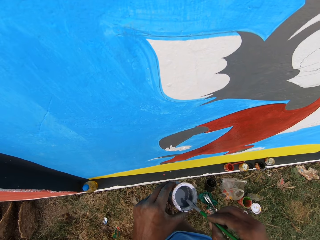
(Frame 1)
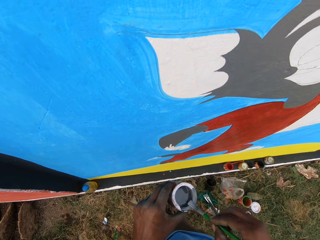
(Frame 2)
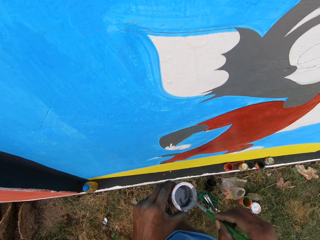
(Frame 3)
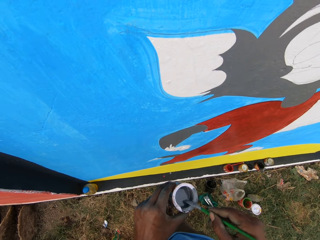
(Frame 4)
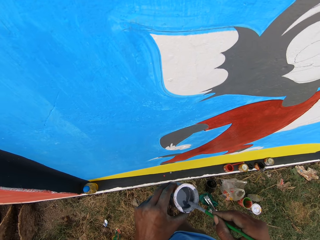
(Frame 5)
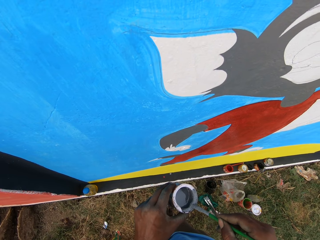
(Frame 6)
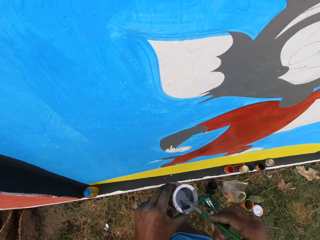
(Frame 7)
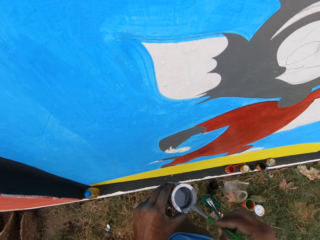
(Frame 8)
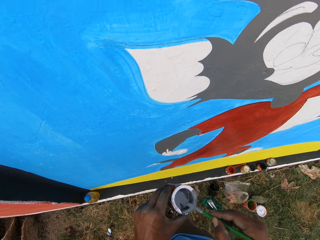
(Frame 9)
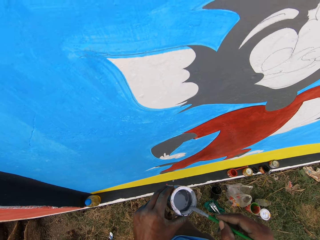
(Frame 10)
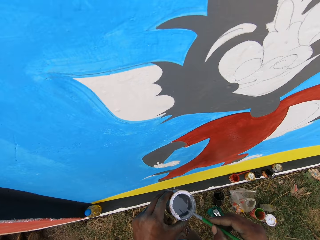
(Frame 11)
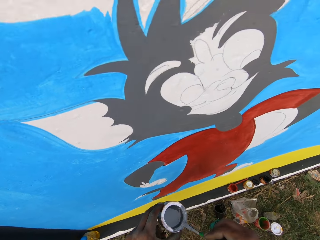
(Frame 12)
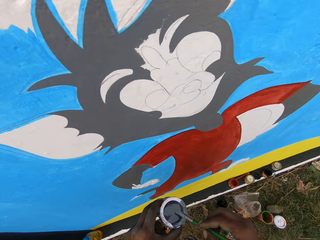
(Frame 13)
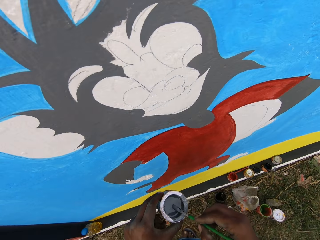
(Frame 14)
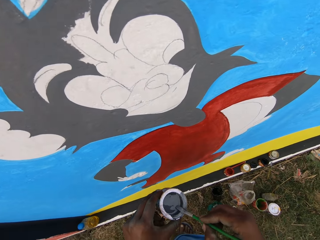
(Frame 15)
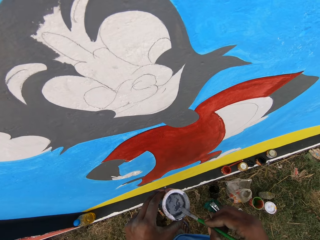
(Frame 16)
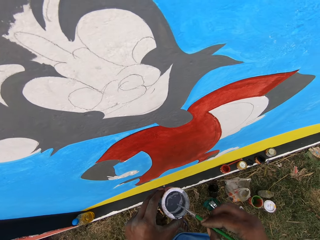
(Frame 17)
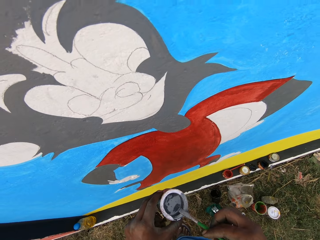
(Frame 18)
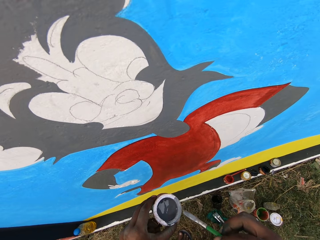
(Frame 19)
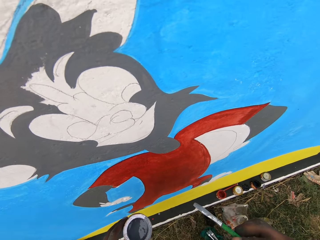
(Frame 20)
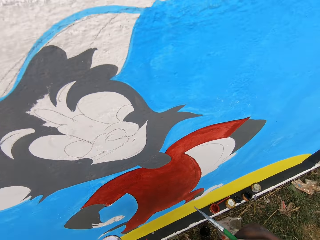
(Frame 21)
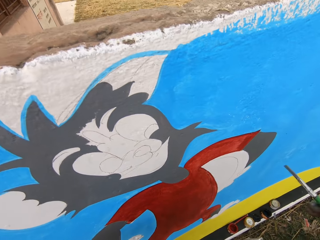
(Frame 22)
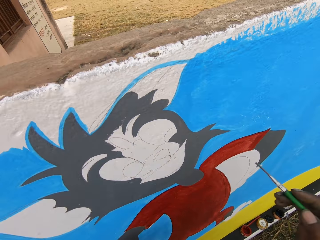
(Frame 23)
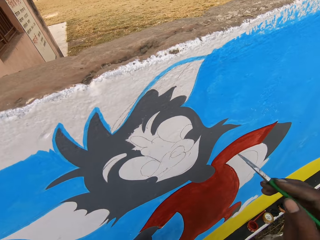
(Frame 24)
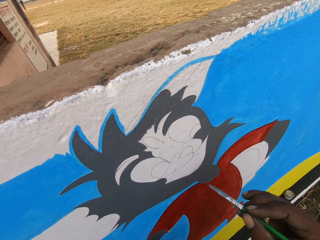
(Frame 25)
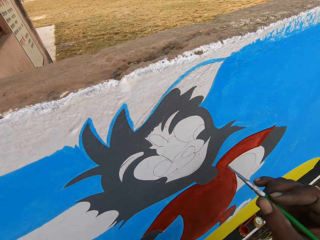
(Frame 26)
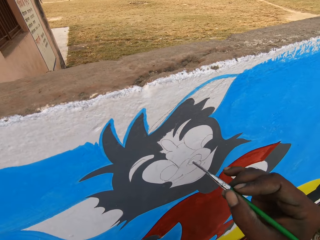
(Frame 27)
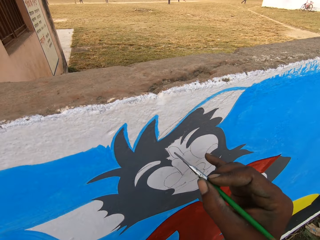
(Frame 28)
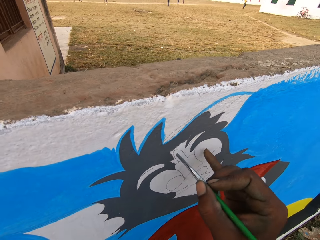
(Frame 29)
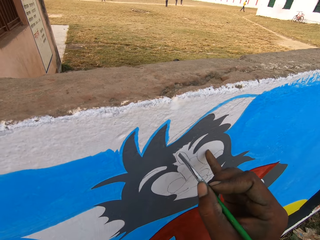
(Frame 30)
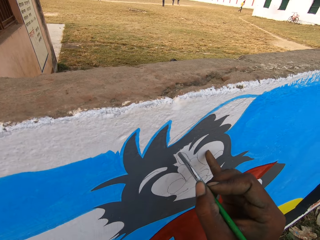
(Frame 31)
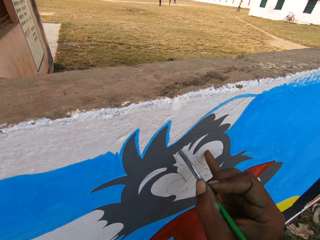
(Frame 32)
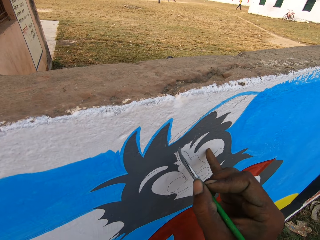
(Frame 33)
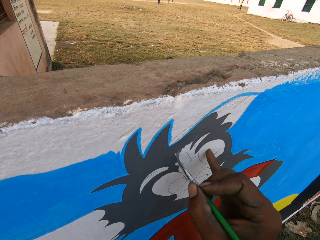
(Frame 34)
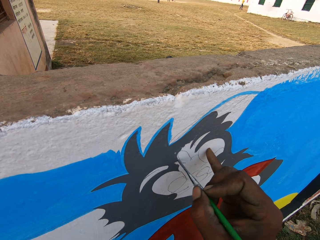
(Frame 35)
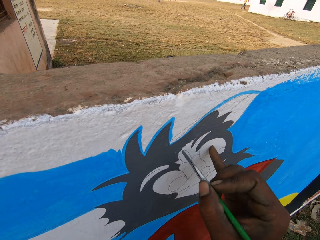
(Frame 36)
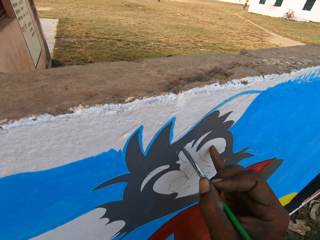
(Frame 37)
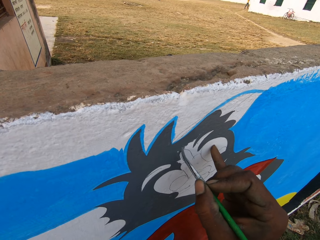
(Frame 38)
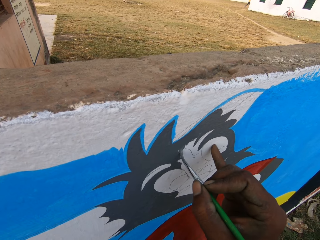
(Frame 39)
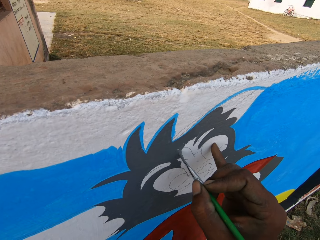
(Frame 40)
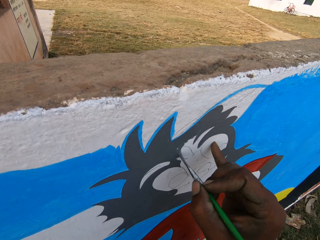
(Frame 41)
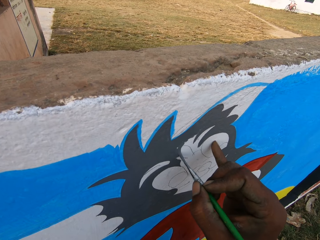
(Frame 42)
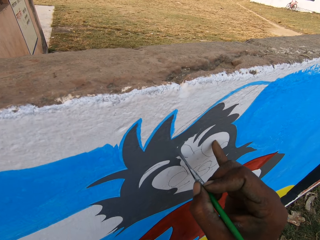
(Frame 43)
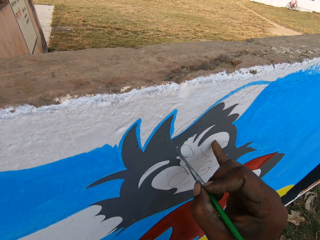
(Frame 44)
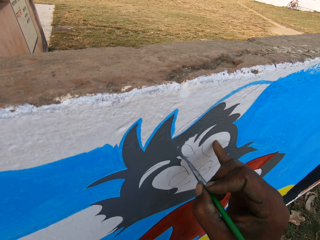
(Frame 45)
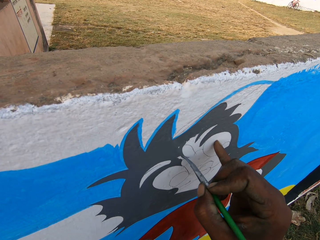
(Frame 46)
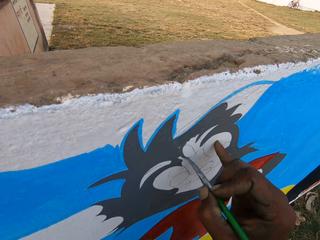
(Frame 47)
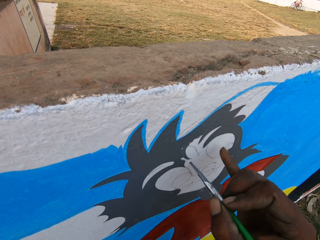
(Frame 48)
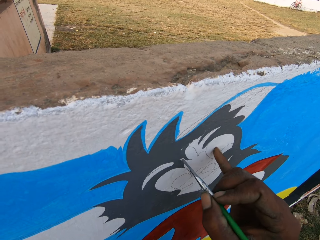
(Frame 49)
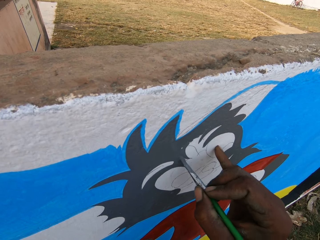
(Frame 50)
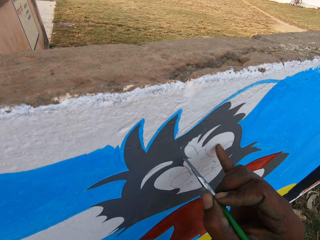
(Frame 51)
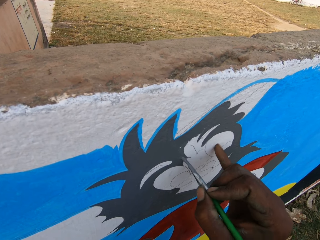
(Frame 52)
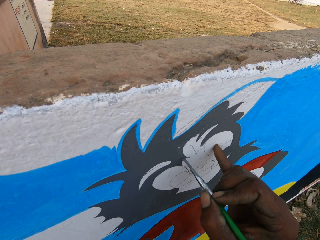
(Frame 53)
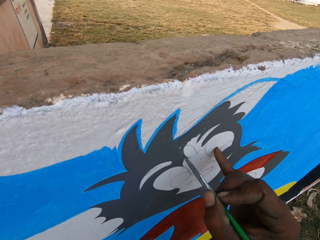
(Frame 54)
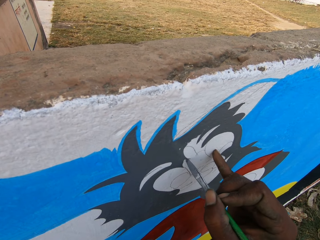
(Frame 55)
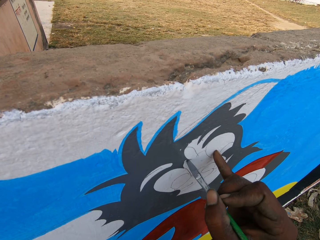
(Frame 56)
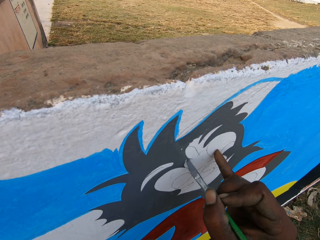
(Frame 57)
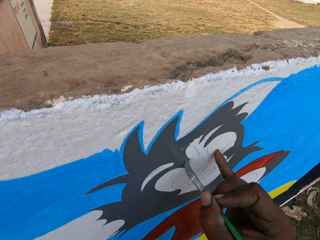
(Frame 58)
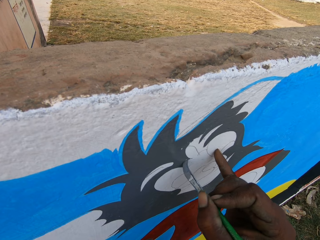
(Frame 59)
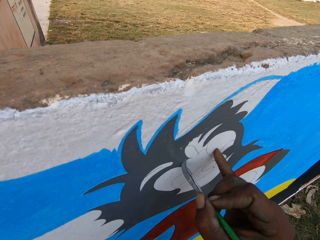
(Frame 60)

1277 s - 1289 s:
The camera wearer wipes the brush on the edge of the paint can with his right hand. He paints the wall with the paint brush in his right hand.

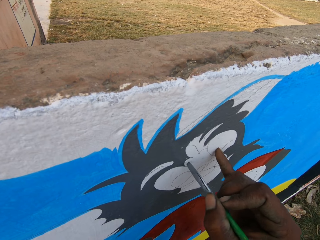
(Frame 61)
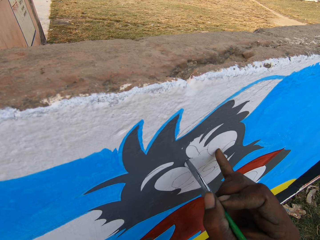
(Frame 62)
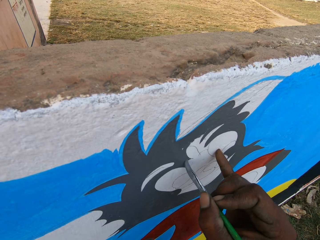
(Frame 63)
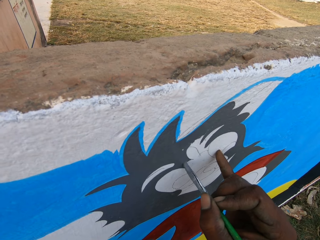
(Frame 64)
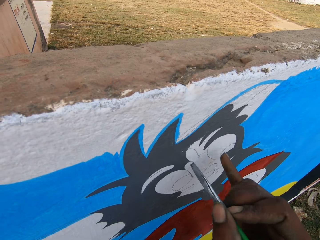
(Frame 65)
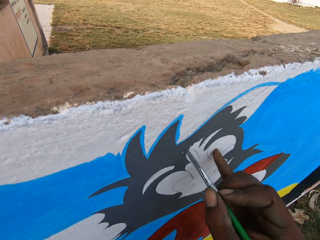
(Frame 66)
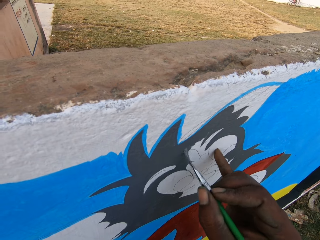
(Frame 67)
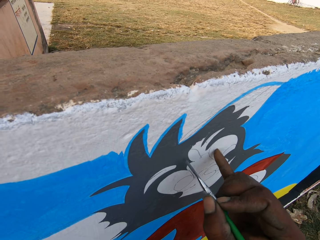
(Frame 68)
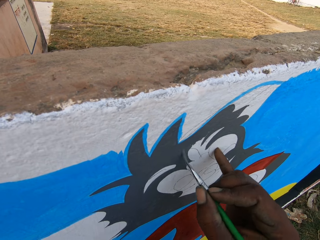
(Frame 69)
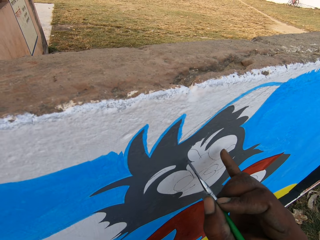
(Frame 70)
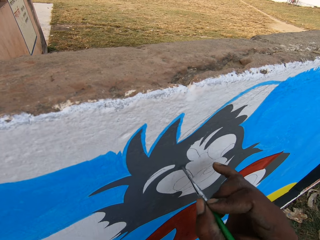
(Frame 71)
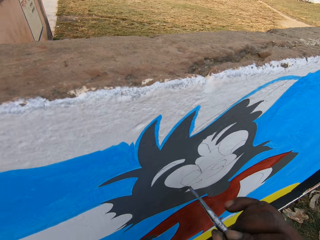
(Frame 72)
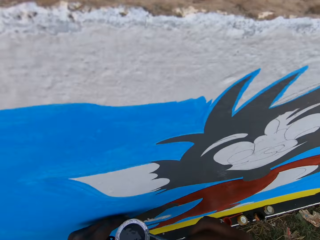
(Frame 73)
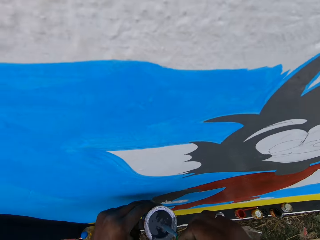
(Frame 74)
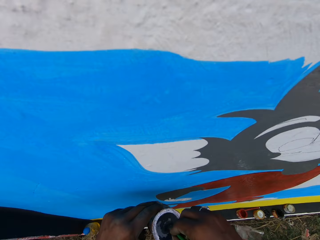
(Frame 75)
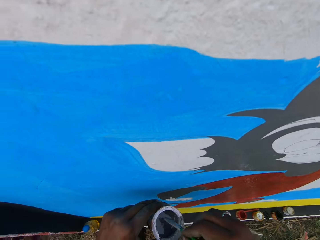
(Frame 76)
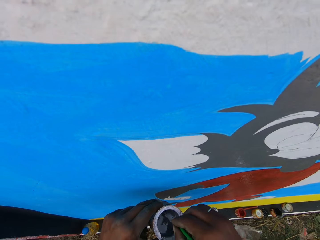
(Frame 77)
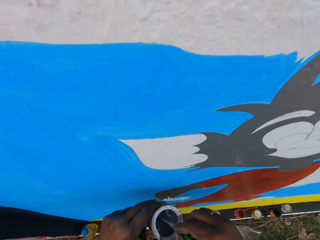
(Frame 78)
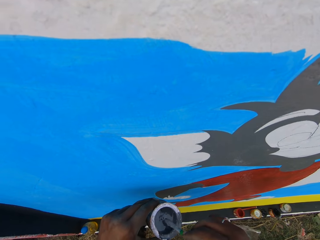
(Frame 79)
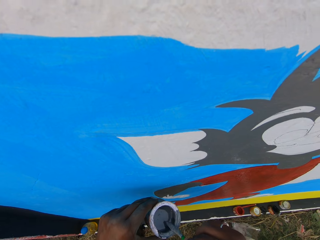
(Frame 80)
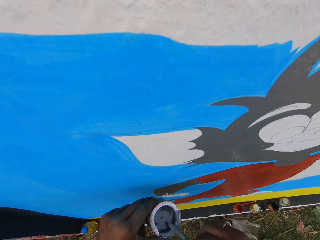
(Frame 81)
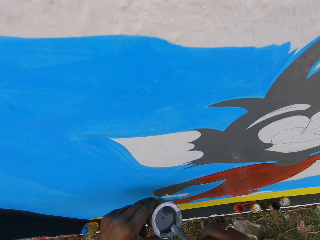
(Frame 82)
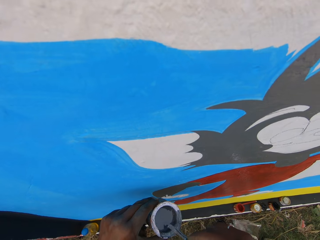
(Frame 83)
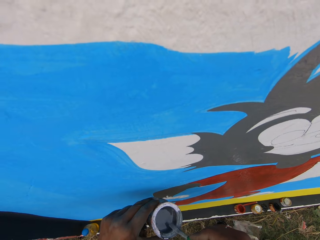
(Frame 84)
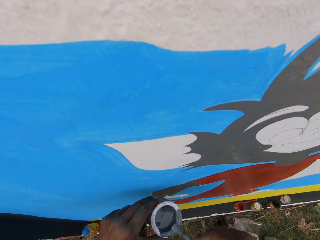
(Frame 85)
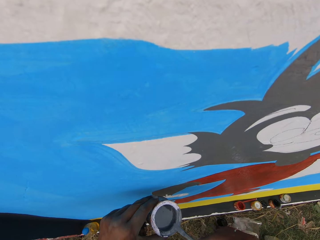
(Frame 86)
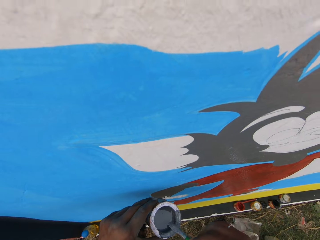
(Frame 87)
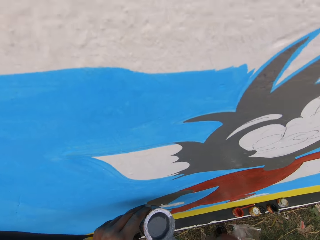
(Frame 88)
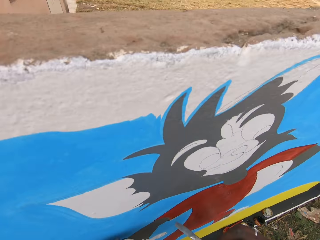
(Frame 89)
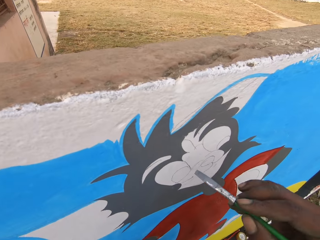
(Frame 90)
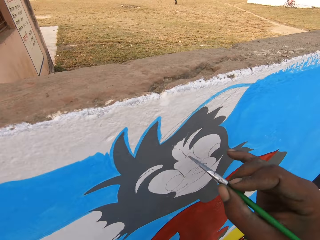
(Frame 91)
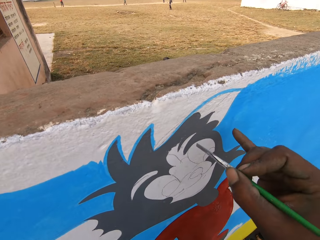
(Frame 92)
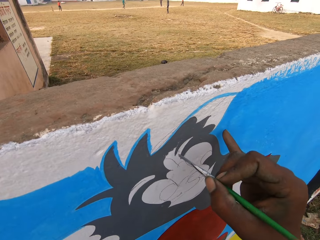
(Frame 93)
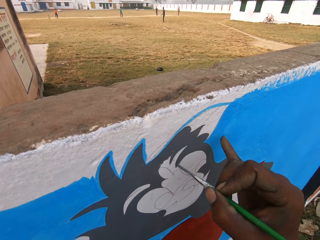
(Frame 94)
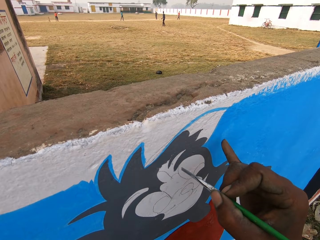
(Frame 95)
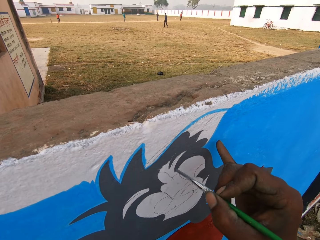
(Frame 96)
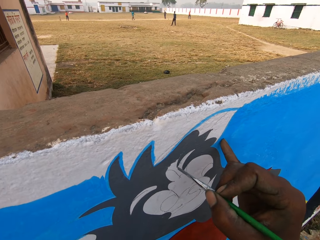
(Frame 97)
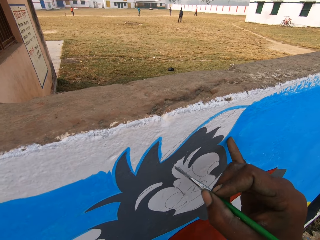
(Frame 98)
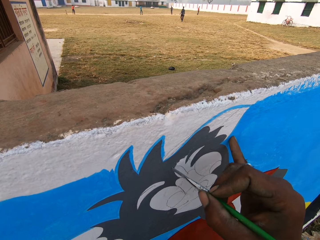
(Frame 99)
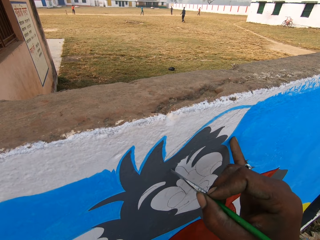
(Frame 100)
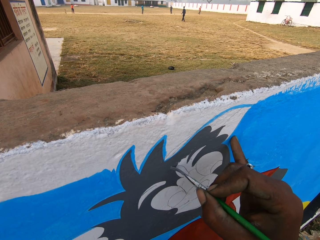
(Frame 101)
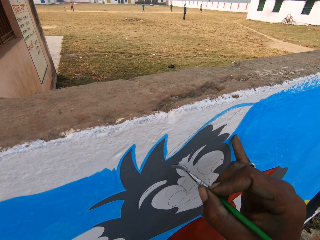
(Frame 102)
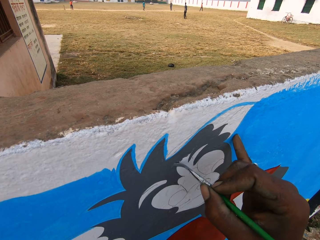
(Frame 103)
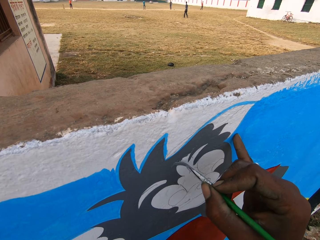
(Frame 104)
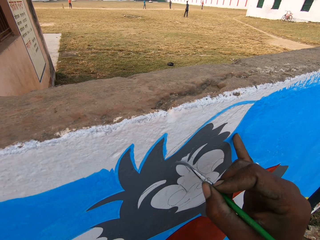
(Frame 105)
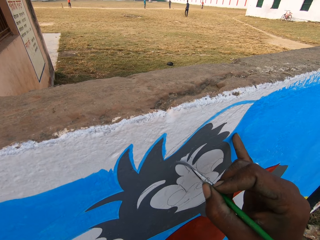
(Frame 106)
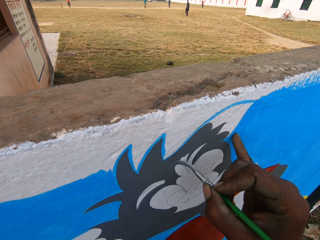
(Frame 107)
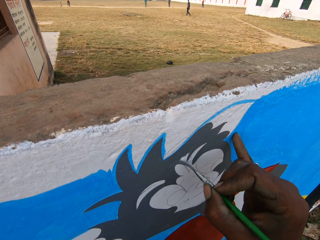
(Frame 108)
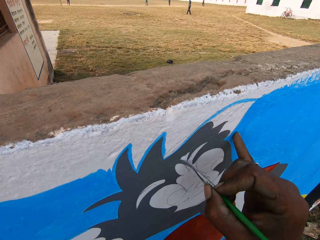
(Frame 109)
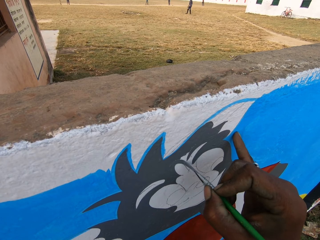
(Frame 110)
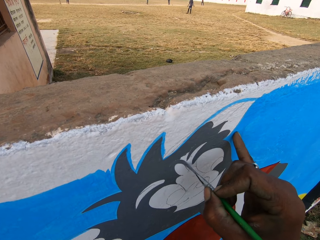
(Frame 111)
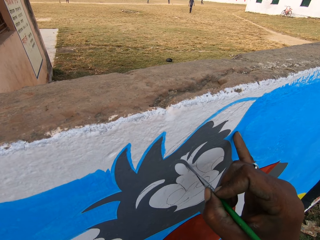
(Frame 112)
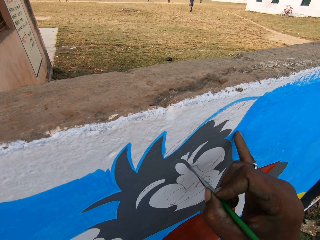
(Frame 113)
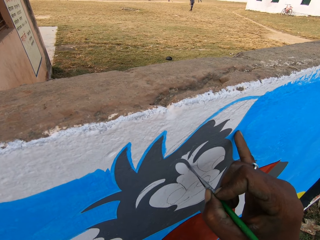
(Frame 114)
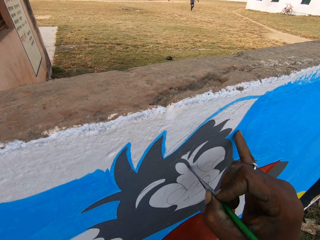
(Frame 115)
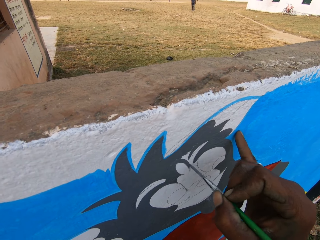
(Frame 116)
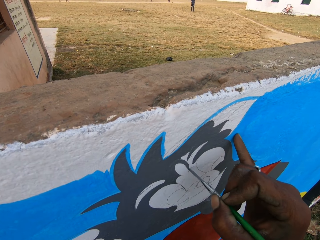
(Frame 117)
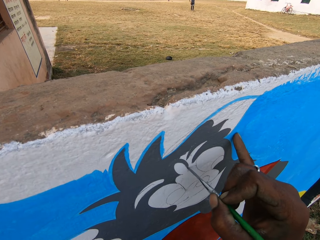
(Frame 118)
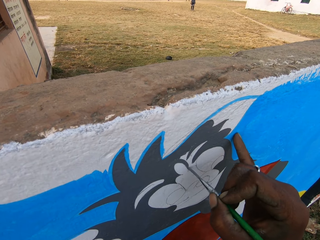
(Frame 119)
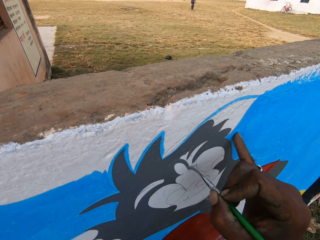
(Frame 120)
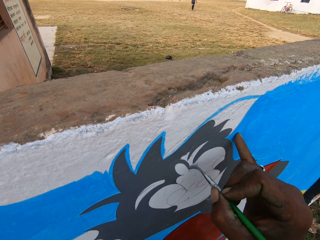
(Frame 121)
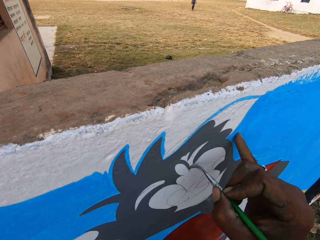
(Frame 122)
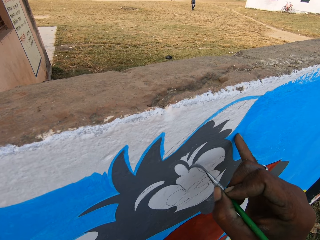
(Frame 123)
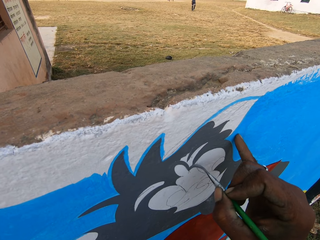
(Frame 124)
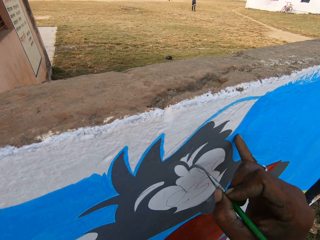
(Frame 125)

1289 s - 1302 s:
The camera wearer dips the brush into the can of paint in his left hand. He paints the wall with the paint brush in his right hand.
